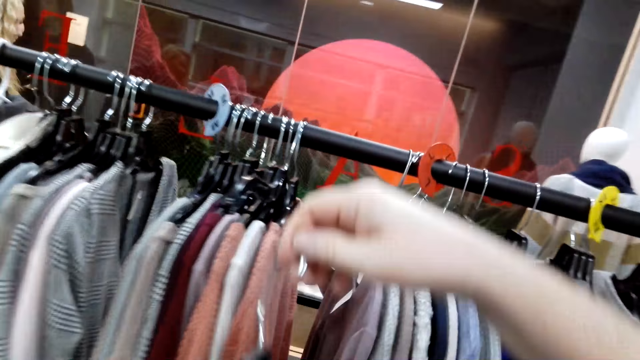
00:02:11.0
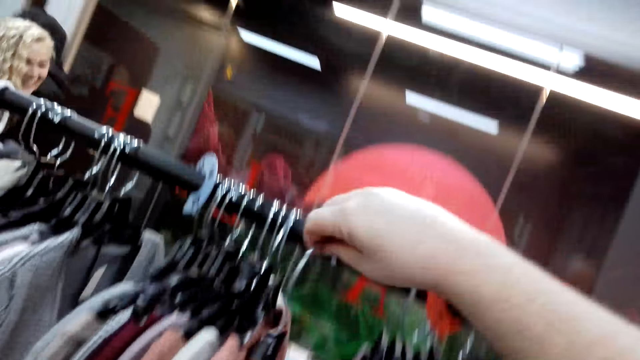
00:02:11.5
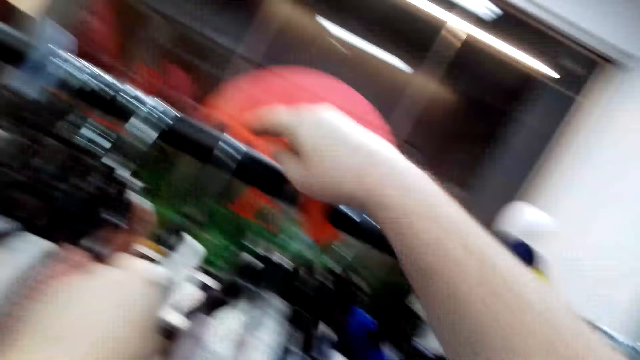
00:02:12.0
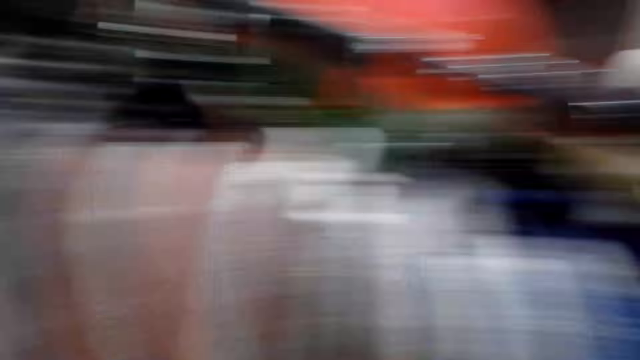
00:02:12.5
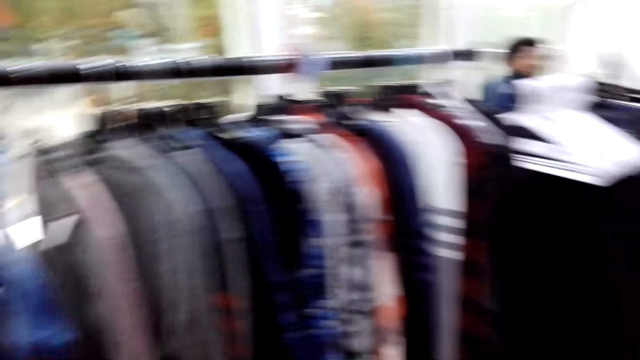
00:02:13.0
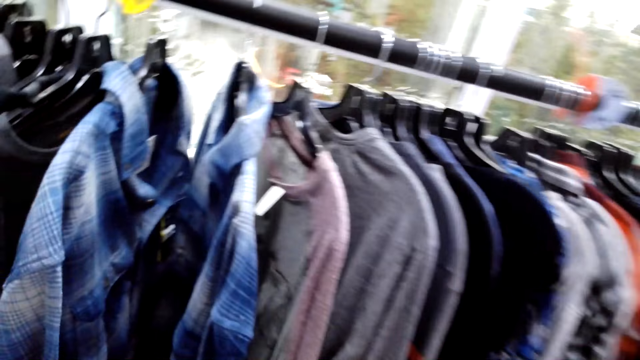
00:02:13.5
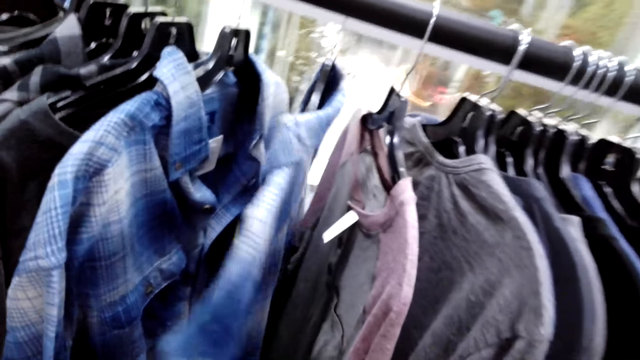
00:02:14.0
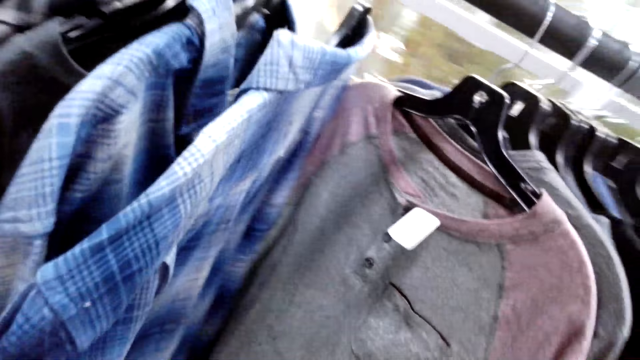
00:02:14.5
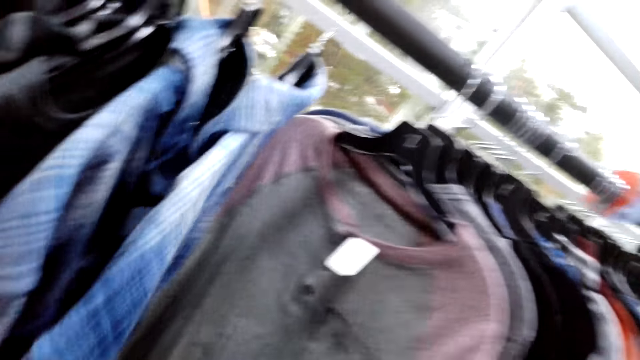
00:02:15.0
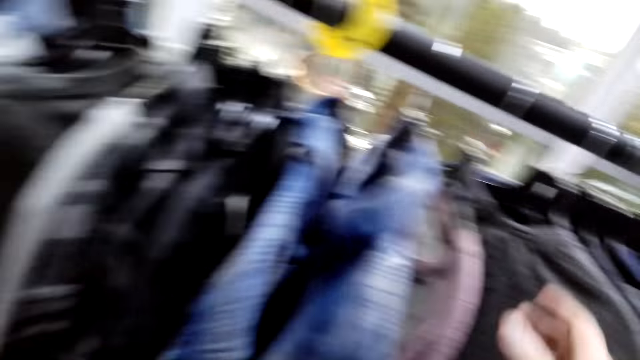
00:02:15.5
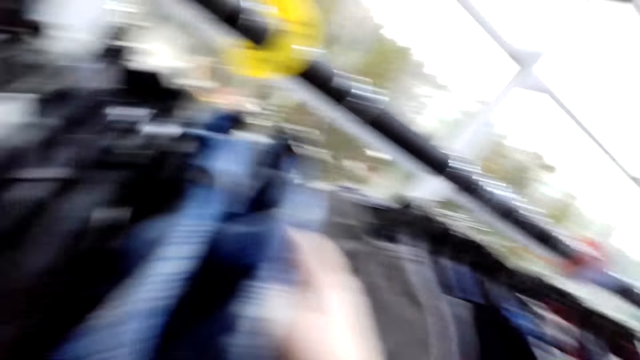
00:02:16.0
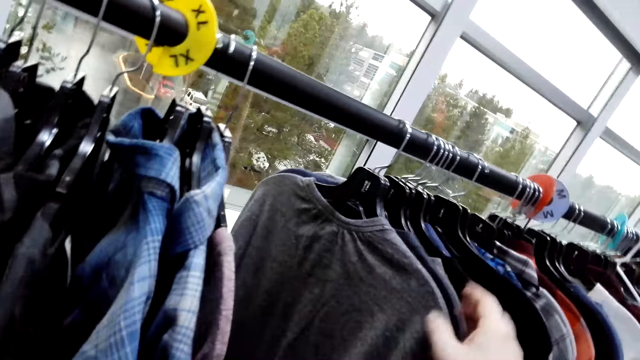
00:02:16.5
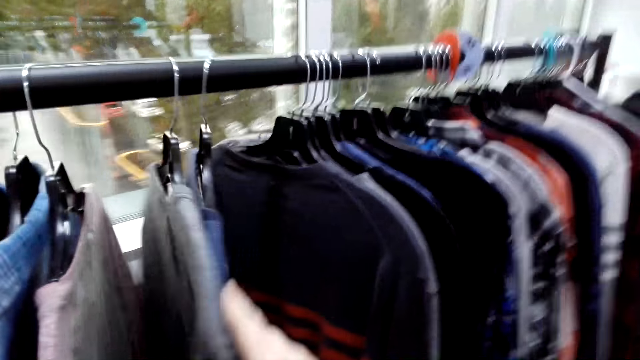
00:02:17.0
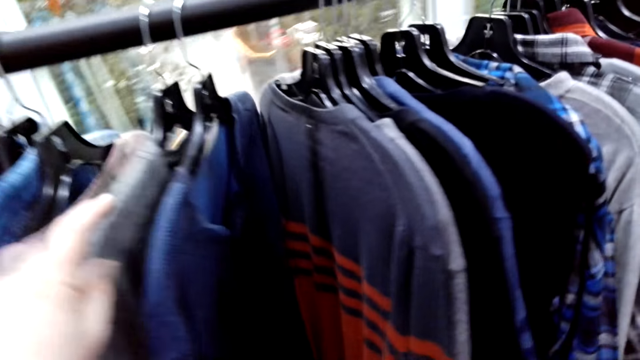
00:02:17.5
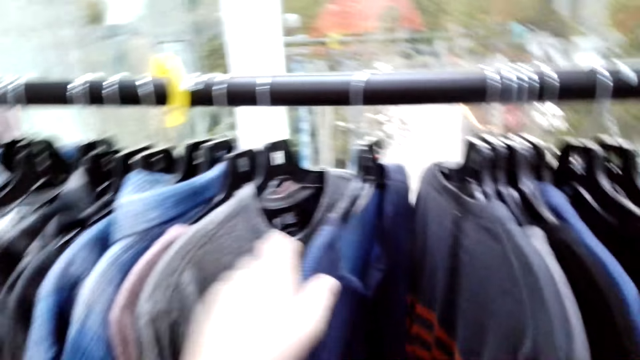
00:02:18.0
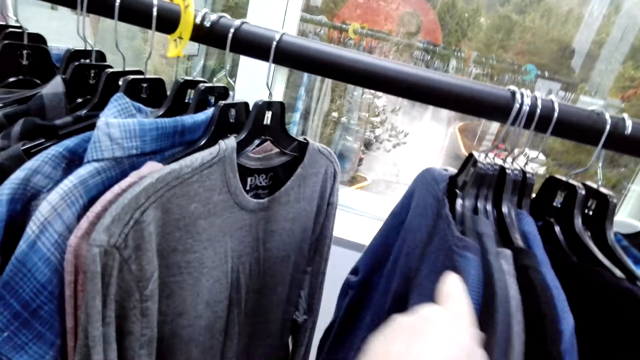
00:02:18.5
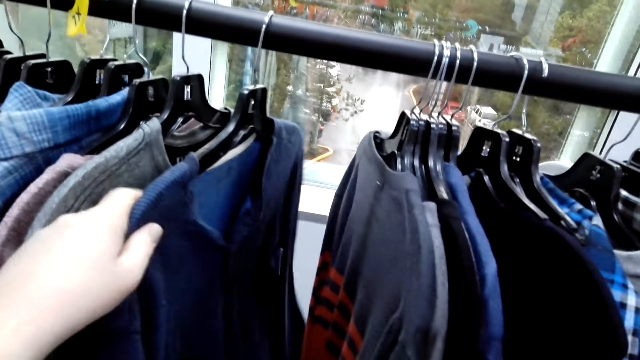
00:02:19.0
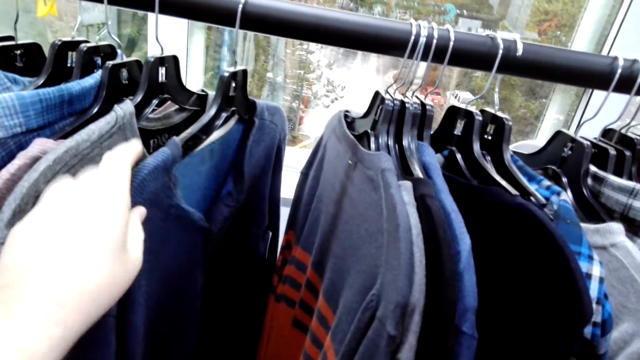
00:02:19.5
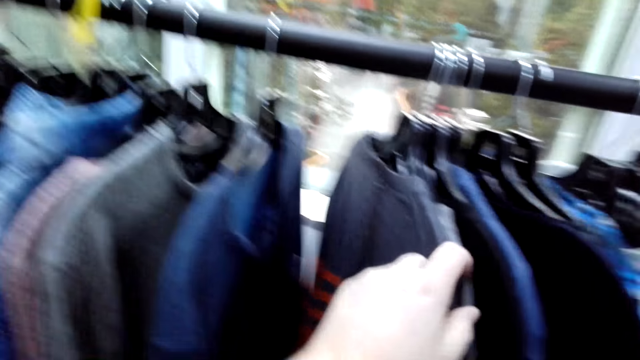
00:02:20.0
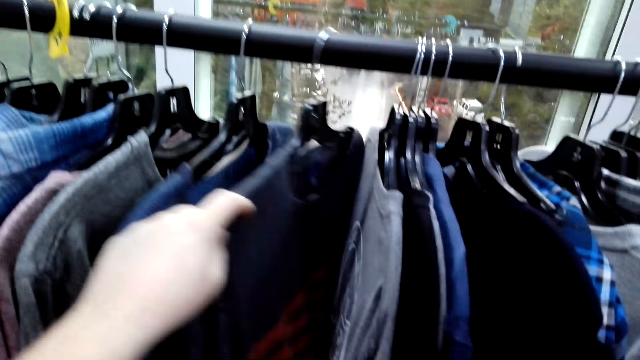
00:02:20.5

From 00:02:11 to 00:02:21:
The camera wearer hangs the hanger with the sweater on the rack. They move towards another rack. They look around the boutique. They touch the clothes. They inspect the clothes on the rack.

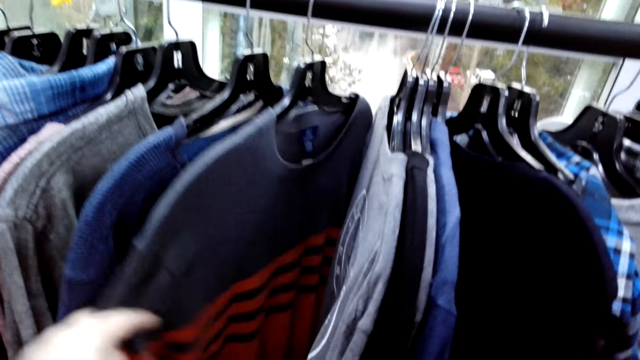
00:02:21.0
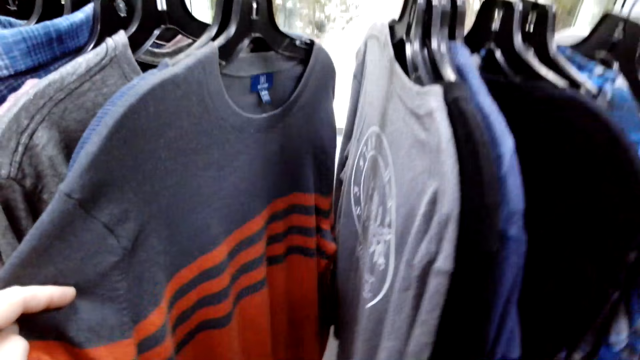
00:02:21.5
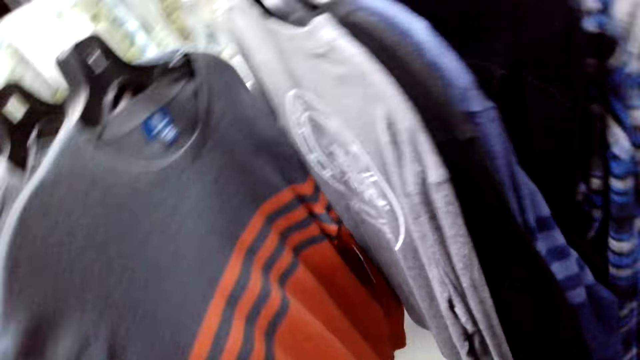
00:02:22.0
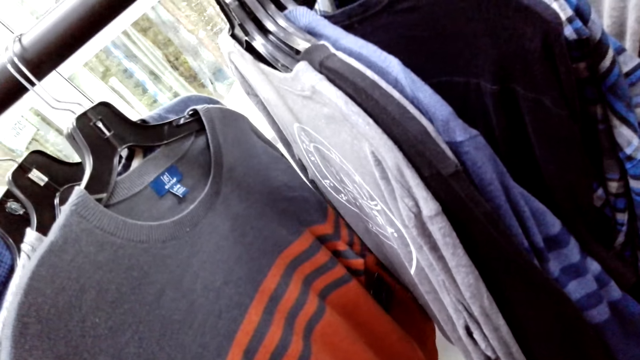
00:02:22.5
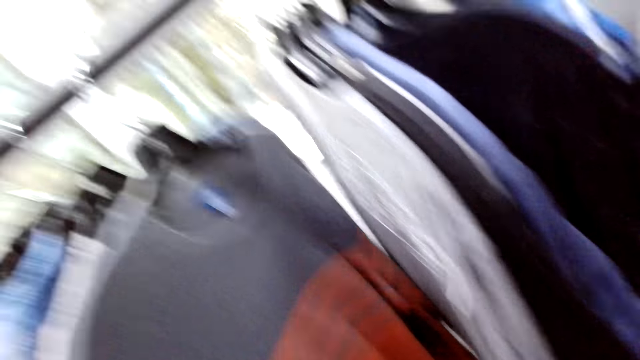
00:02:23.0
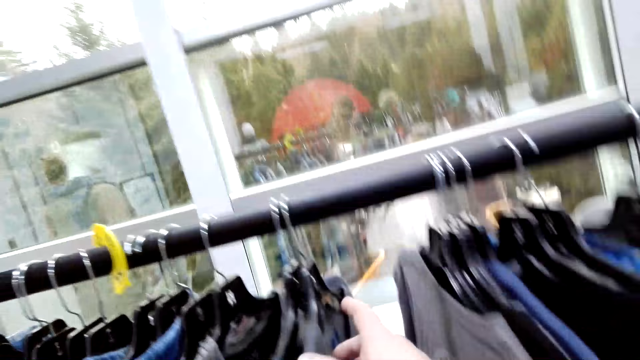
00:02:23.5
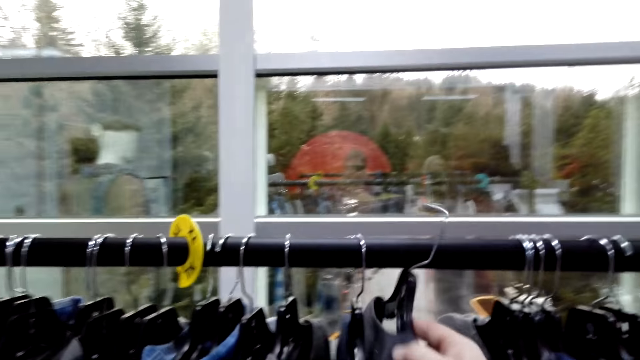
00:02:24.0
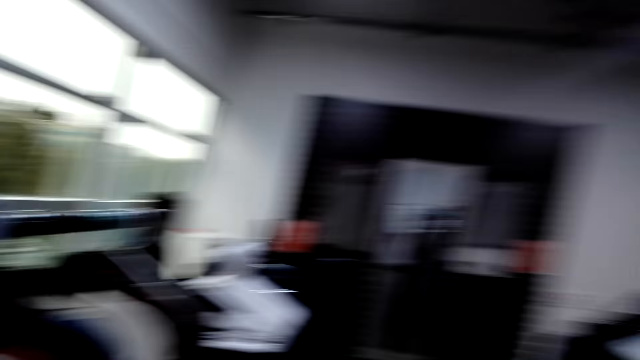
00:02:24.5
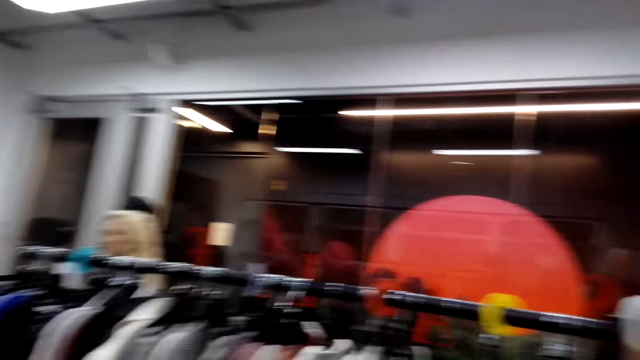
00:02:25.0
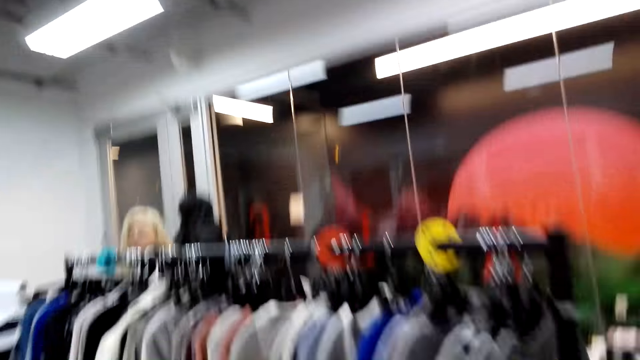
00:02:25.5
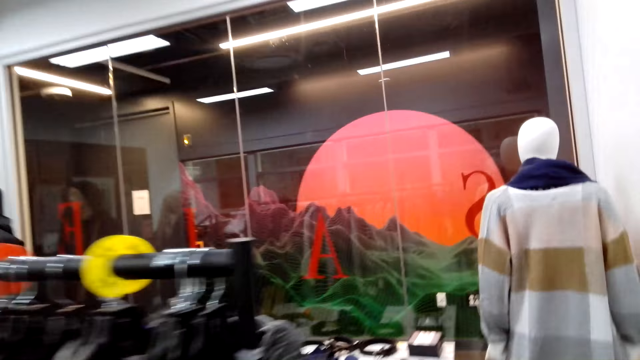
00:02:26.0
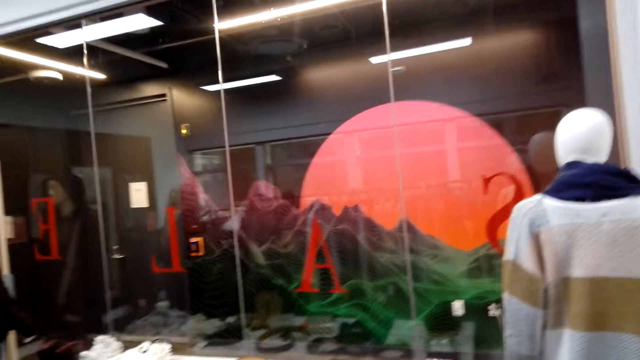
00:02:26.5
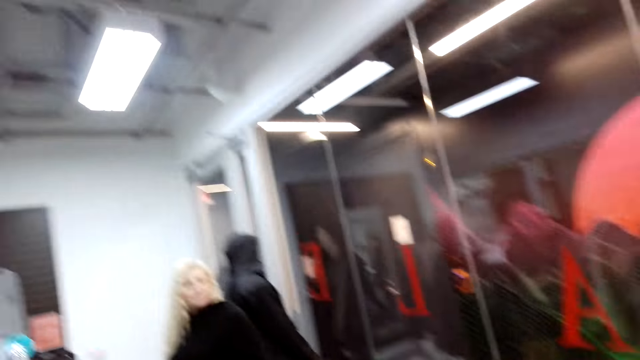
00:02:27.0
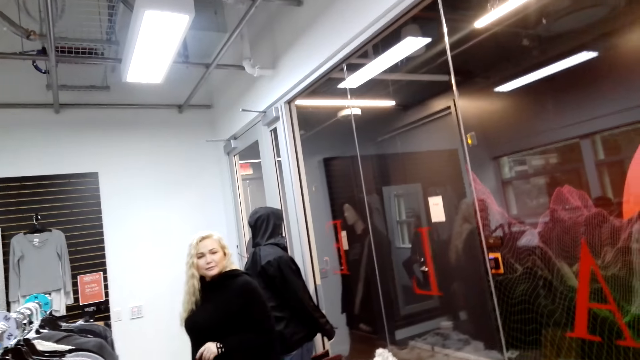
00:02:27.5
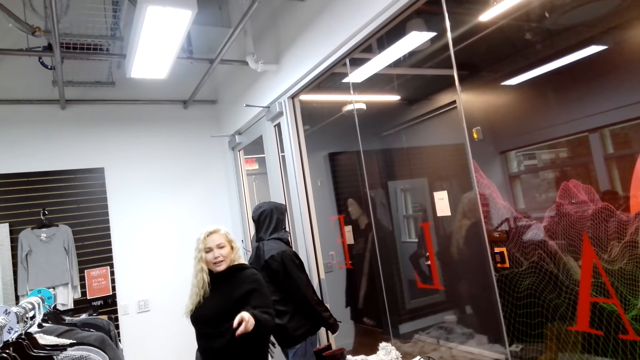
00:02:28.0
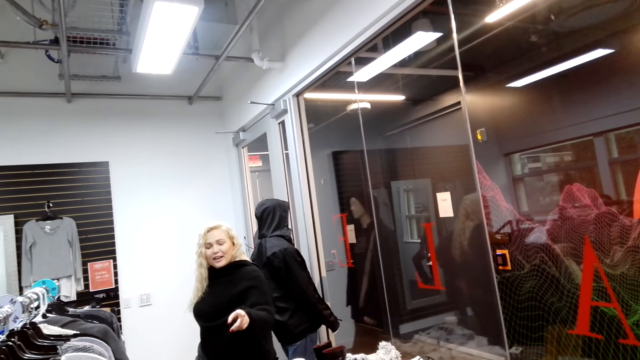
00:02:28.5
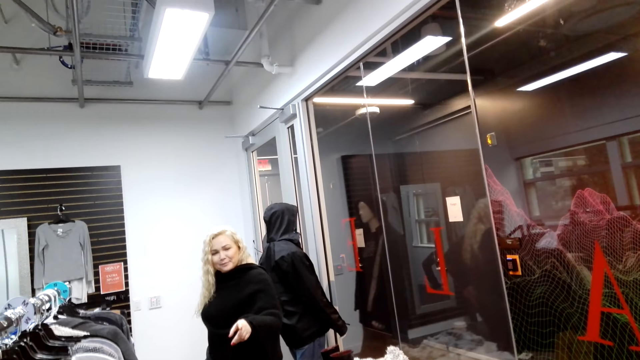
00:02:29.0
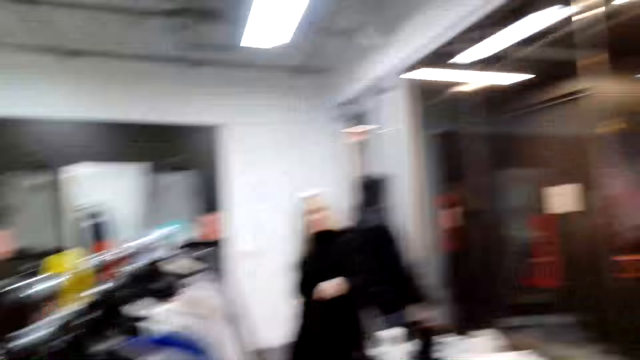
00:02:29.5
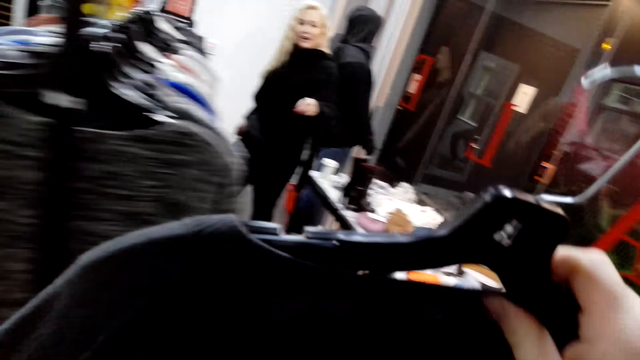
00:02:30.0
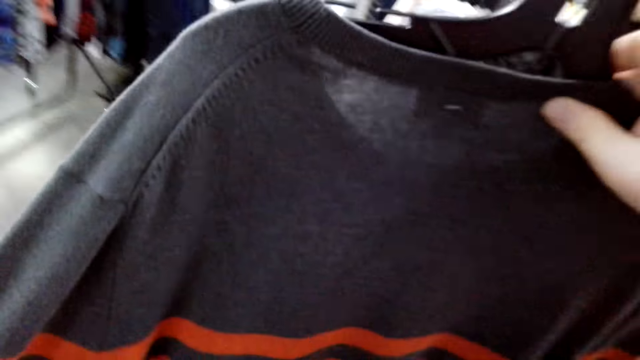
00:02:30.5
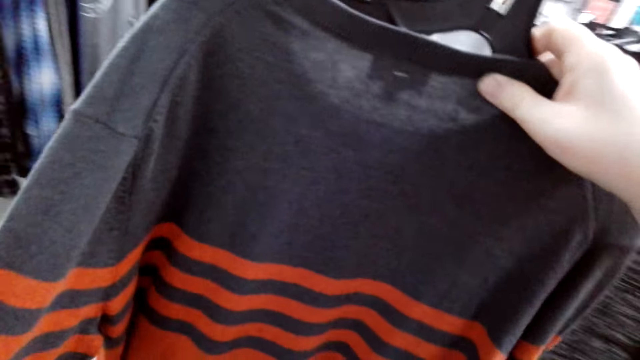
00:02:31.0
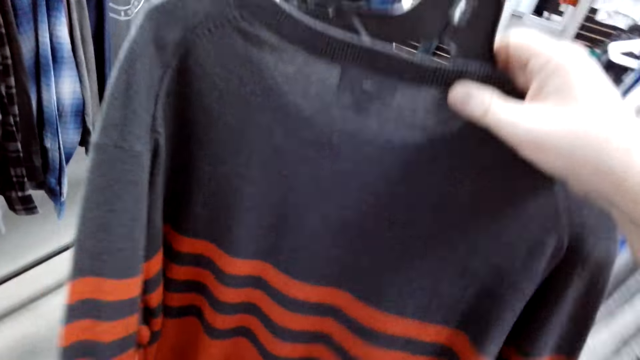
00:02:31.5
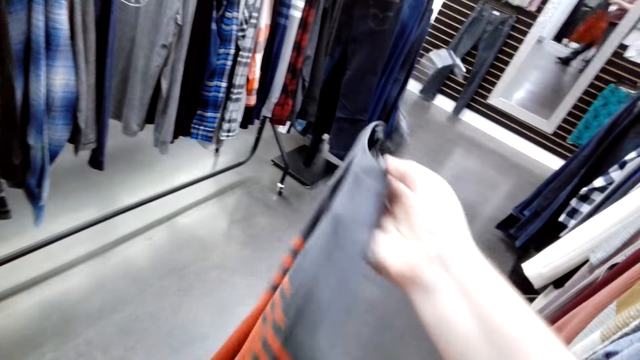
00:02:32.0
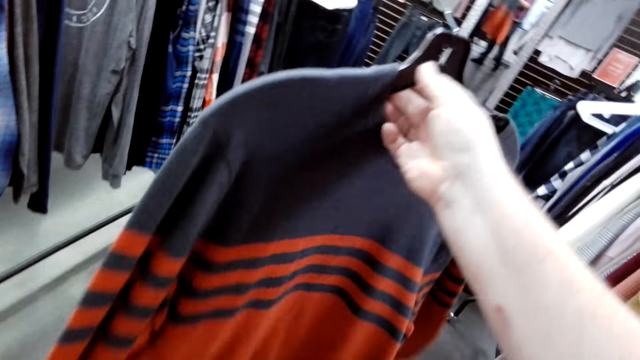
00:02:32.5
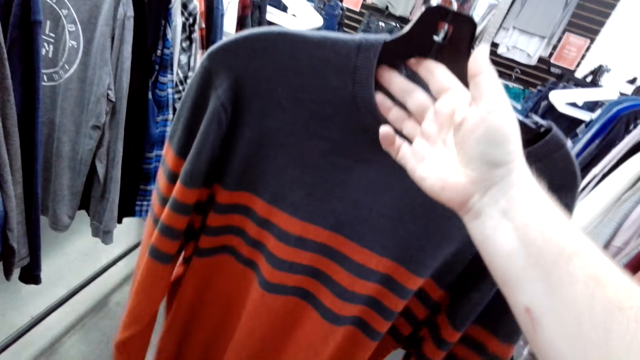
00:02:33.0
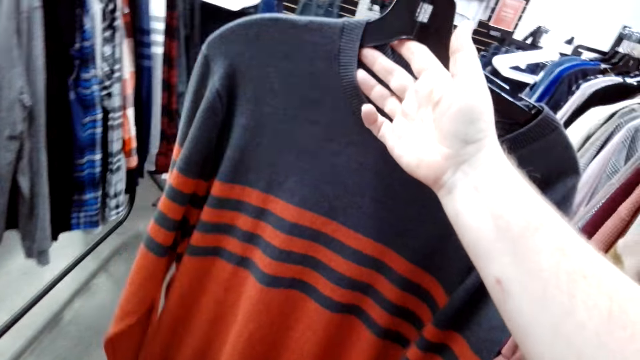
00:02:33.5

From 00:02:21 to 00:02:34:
The camera wearer removes the hanger from the rack. They walk towards a woman. They talk to the woman. They move towards another rack. They look at the clothes.
